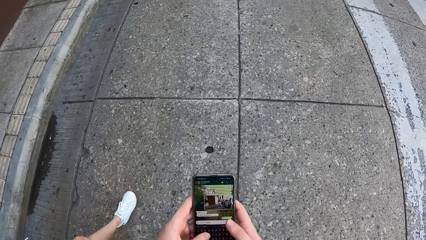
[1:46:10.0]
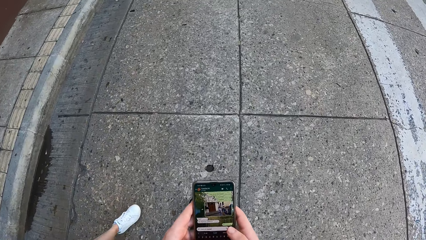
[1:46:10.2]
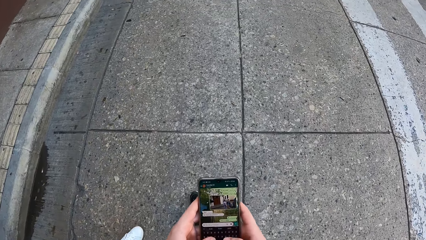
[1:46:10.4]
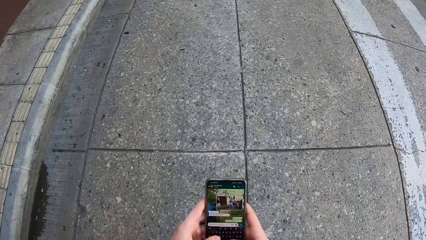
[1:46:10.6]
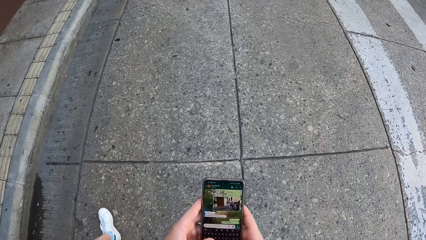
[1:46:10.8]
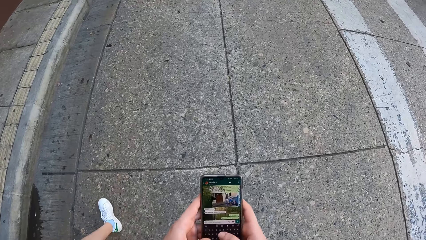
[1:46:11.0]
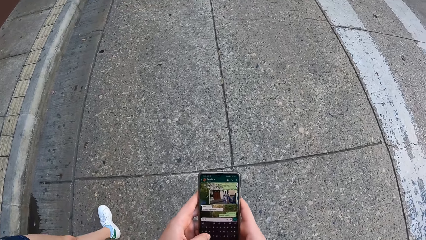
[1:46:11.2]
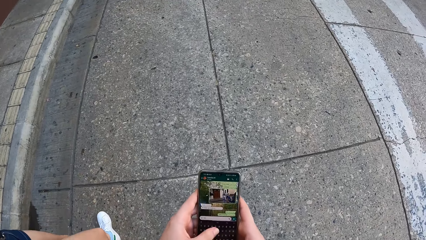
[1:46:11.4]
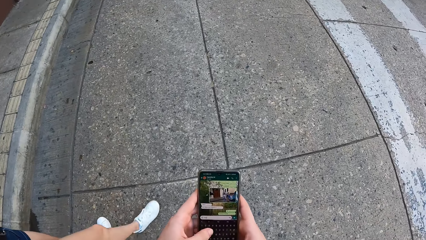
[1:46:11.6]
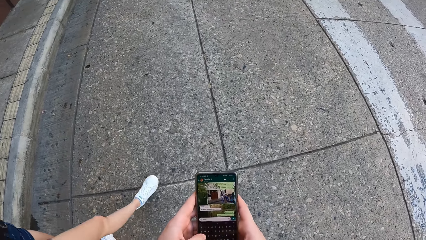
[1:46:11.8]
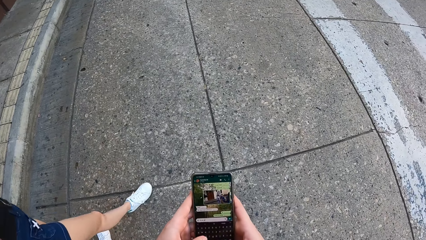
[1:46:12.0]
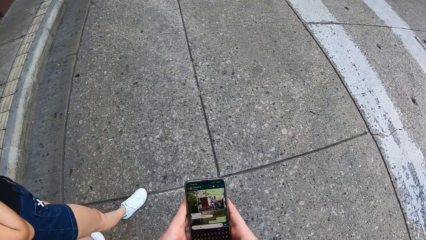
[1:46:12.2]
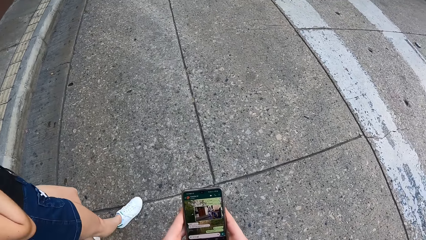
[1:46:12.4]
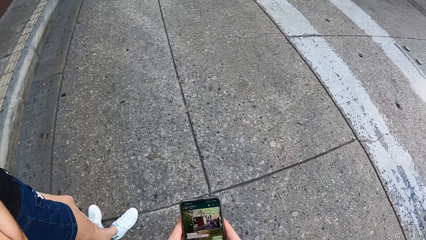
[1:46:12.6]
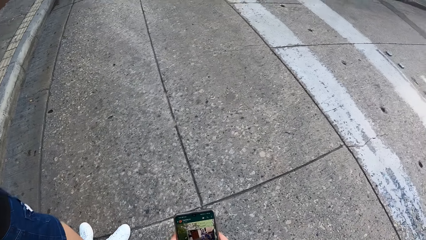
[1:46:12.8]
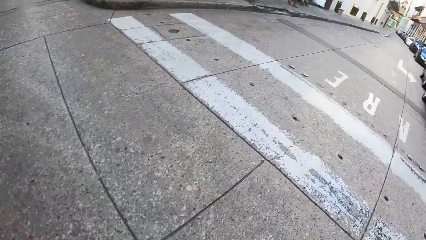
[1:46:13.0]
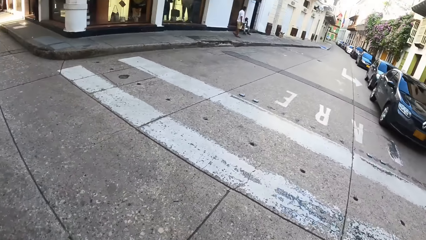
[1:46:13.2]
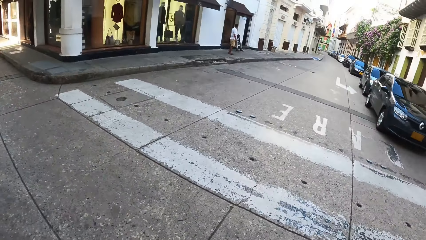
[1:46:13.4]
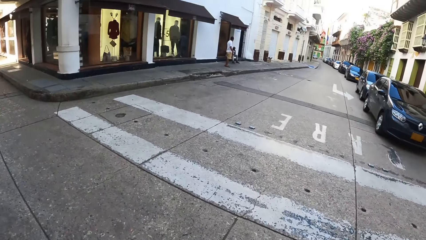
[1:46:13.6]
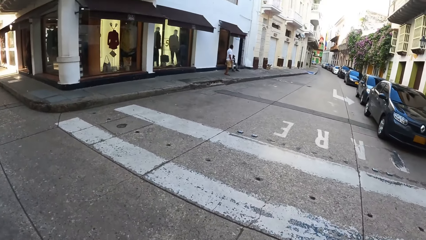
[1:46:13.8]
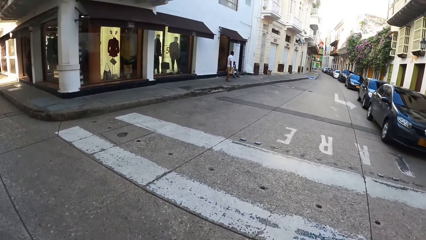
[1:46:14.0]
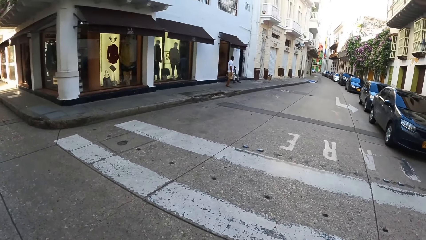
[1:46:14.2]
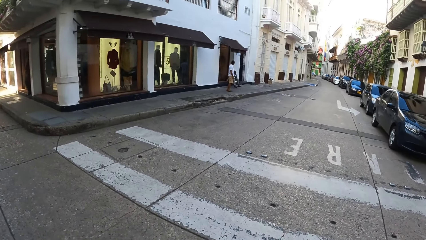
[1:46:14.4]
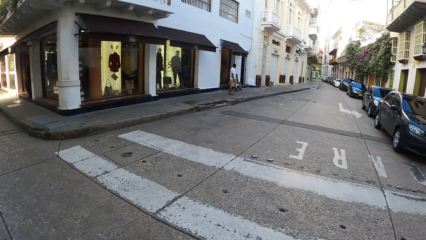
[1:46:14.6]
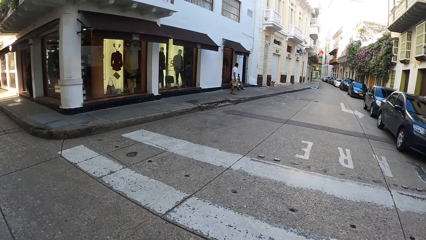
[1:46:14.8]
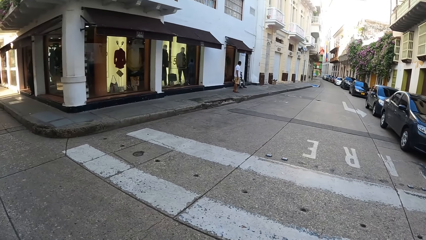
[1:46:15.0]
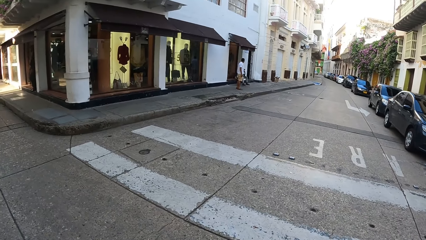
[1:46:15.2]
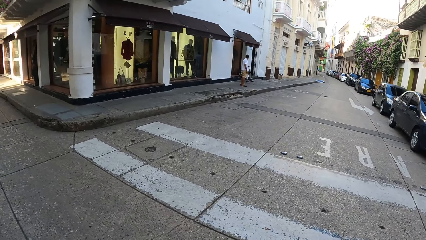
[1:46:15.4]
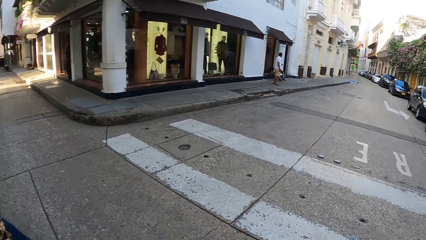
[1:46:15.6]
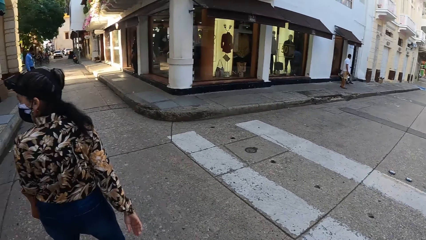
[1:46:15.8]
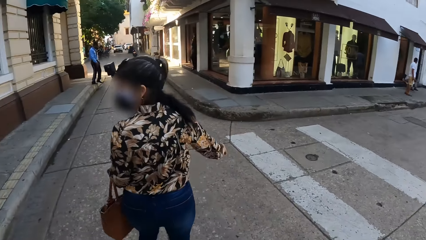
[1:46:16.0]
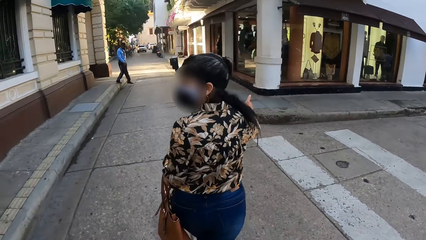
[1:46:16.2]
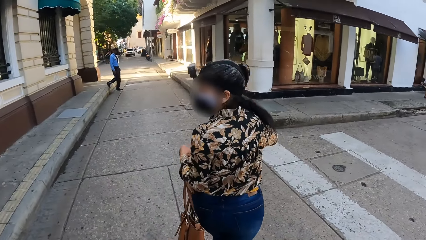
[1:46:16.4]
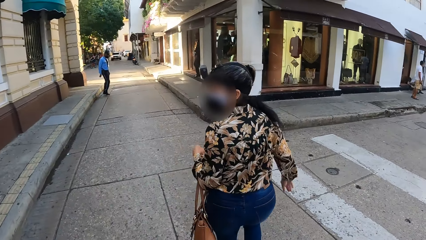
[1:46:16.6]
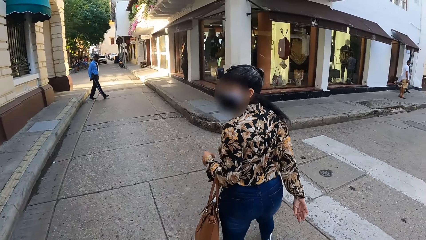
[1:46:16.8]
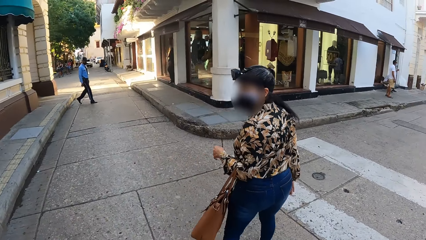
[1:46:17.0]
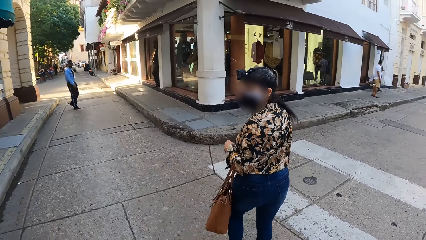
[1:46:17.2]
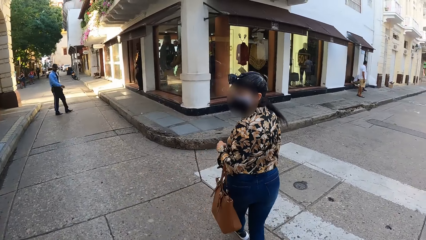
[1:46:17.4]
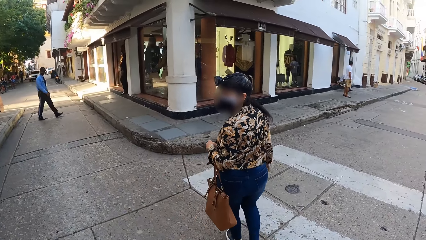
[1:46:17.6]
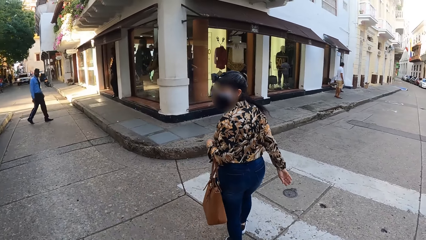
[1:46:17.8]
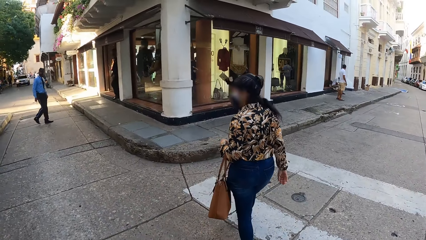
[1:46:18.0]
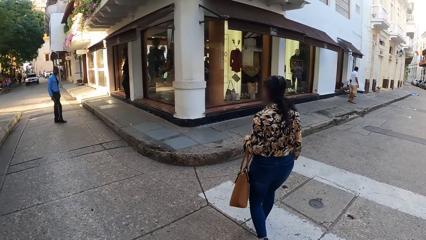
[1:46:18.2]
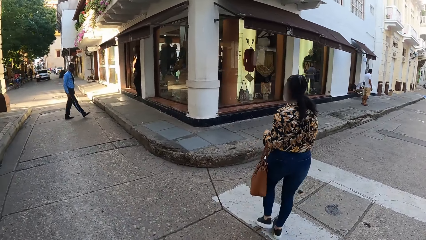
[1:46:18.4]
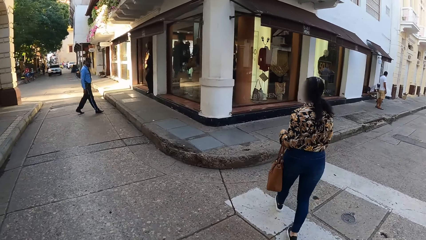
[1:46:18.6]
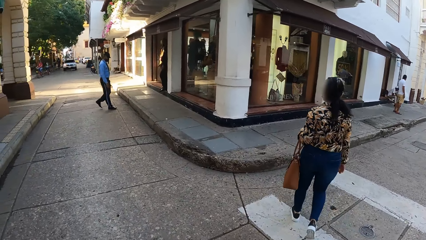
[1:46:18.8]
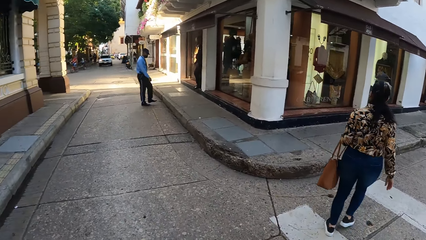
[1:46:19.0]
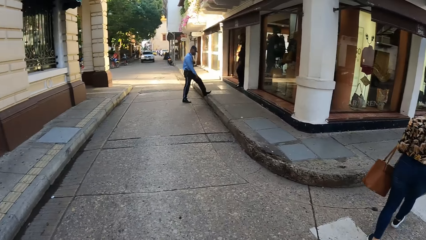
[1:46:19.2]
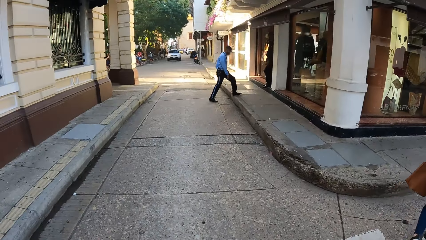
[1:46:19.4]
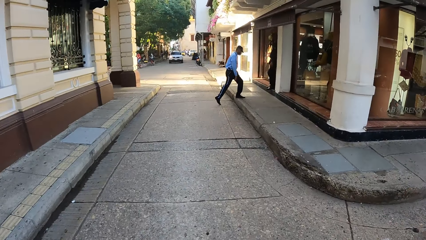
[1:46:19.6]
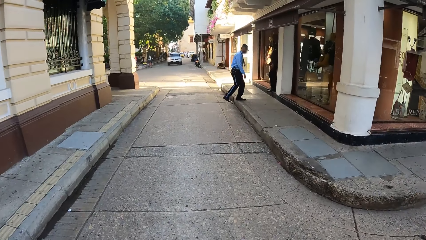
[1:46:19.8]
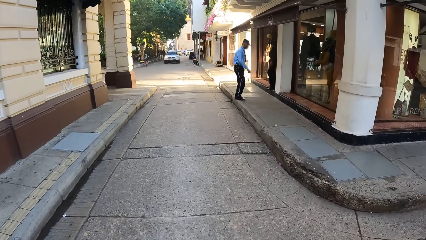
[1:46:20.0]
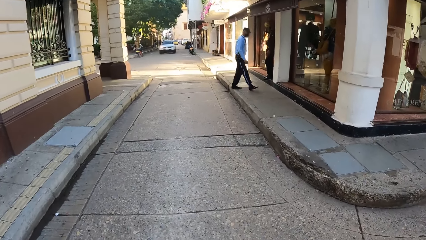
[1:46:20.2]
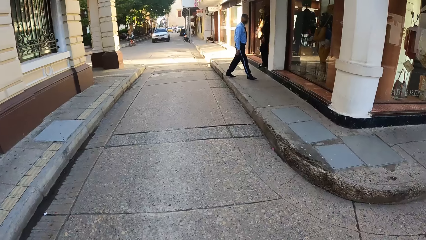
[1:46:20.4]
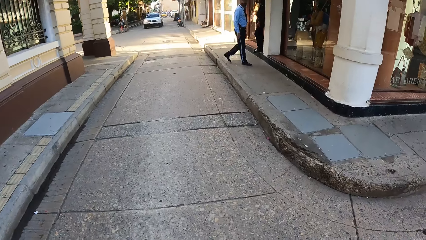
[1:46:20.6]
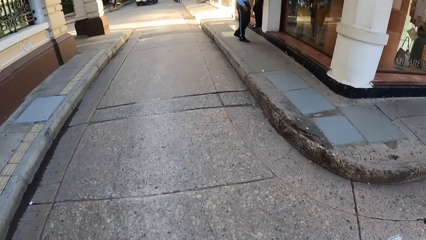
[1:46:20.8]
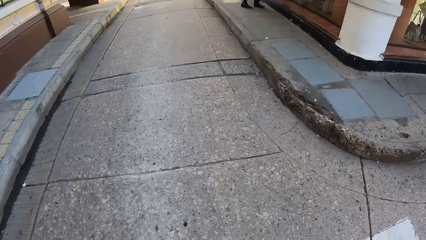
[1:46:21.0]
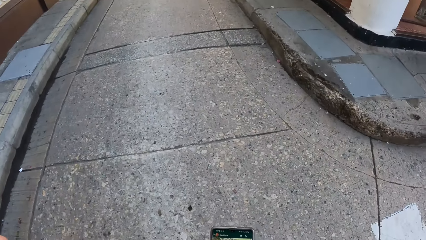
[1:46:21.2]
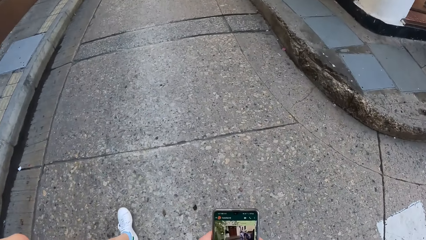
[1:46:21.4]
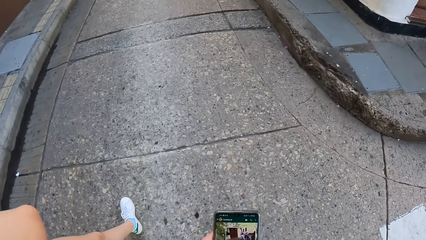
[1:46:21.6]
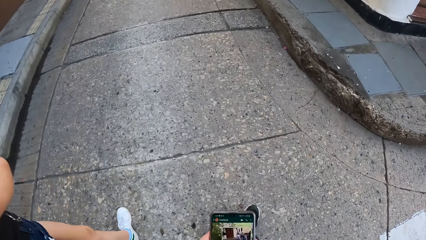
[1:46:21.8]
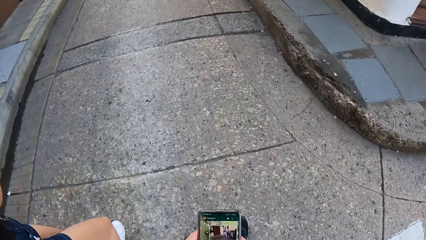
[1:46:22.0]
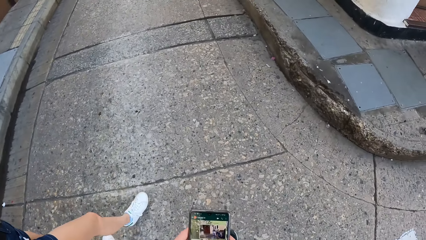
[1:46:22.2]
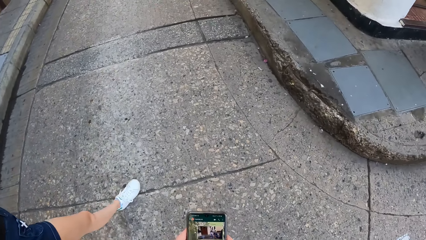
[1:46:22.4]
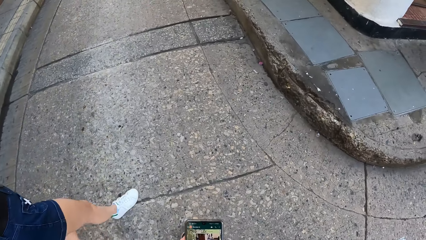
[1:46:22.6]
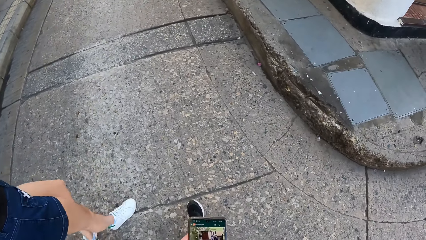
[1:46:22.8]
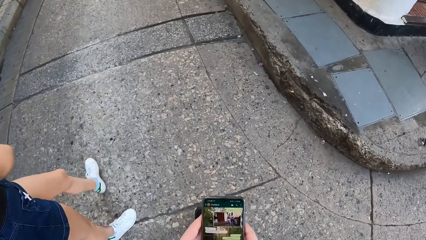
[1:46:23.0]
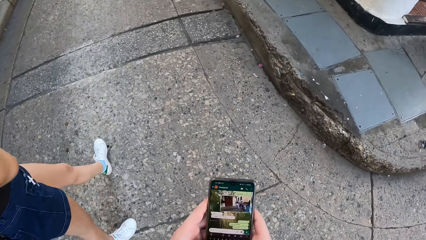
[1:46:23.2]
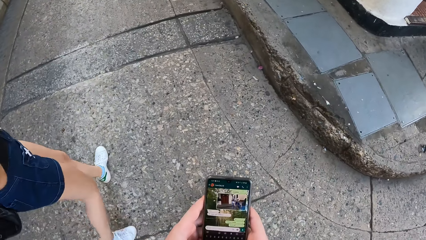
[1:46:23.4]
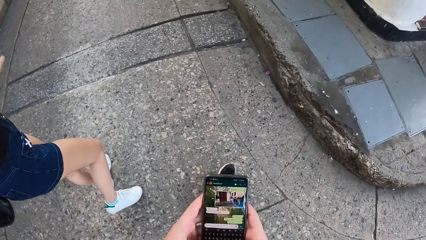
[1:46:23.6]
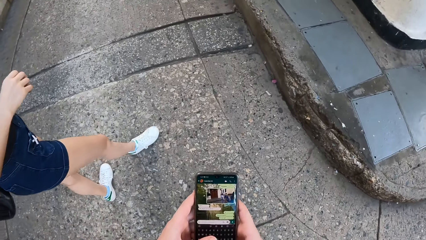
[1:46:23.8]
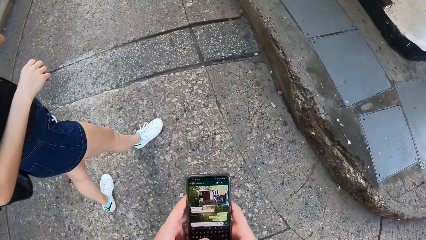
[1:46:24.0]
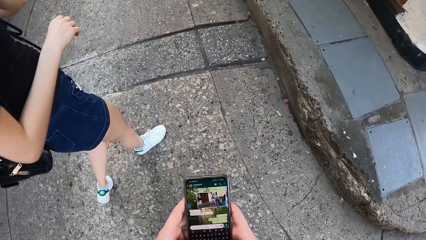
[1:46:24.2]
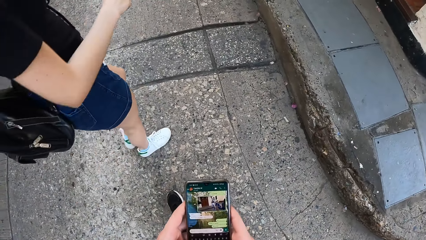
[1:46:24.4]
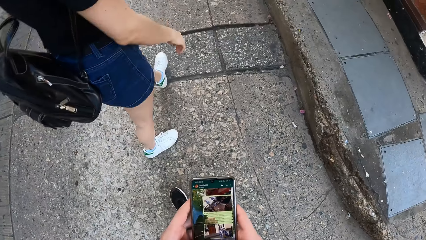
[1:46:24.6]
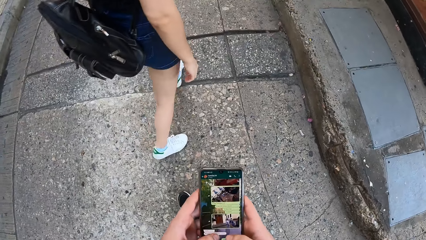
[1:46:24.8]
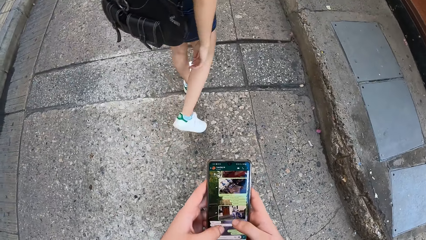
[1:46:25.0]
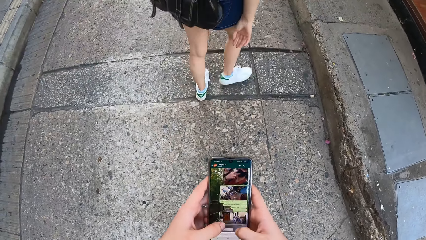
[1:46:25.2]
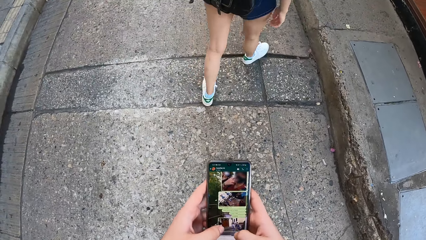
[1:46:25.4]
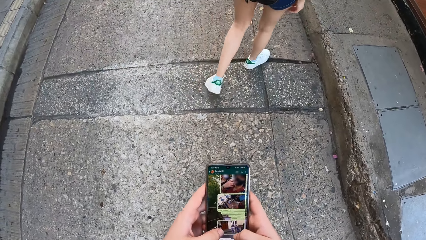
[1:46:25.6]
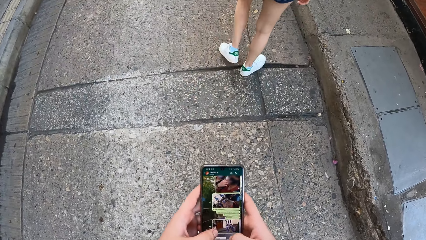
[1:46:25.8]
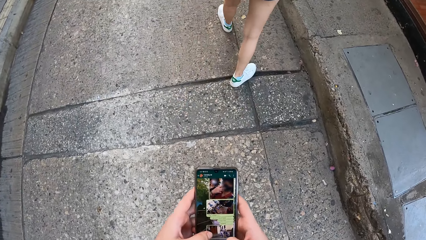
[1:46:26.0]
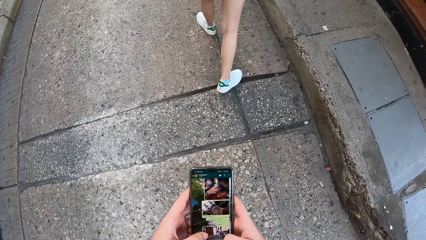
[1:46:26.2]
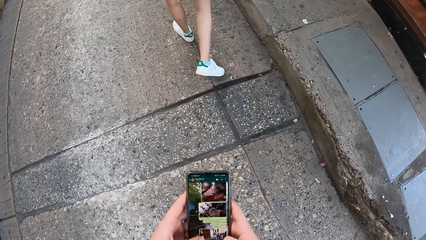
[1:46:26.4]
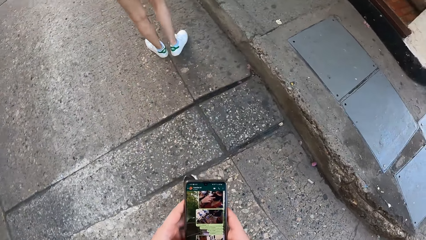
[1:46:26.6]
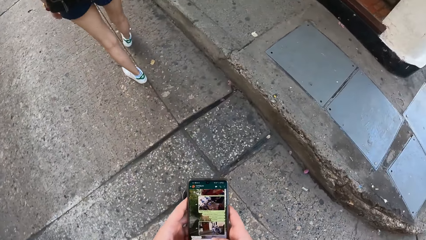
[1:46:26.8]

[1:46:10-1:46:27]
The woman crosses the road. The camera wearer operates the phone with both hands.
